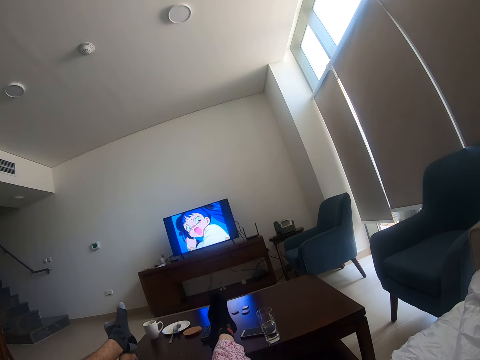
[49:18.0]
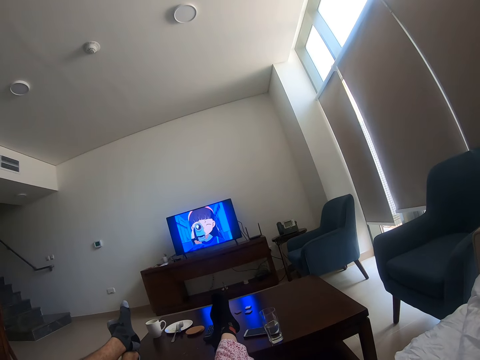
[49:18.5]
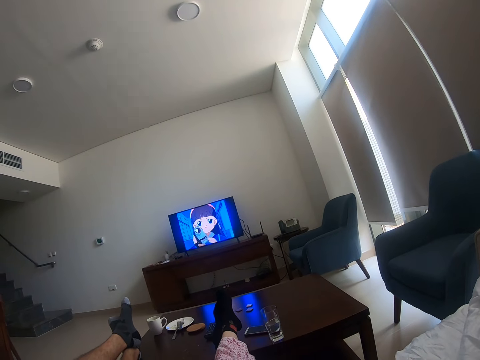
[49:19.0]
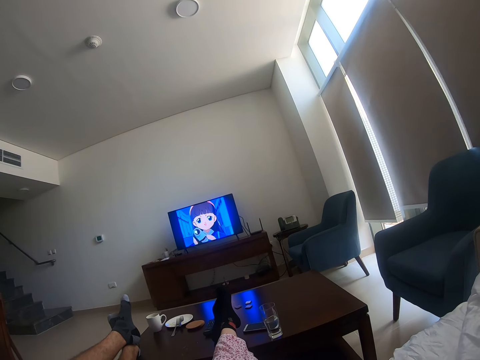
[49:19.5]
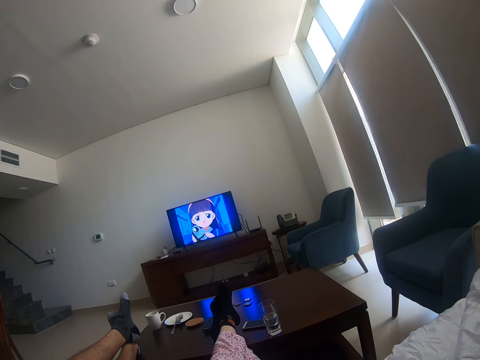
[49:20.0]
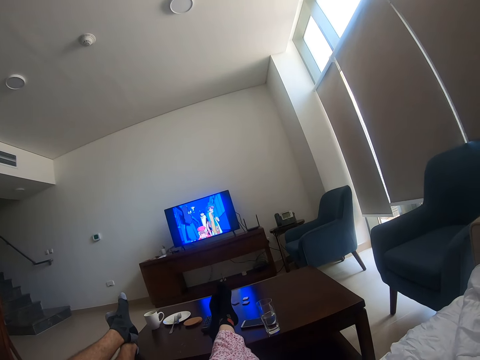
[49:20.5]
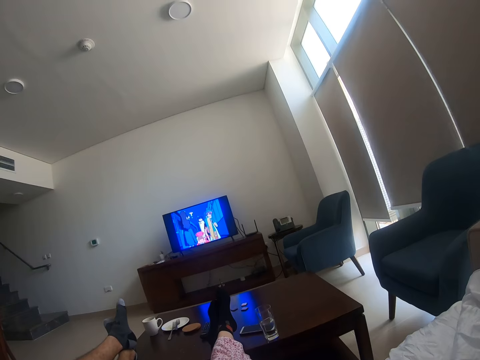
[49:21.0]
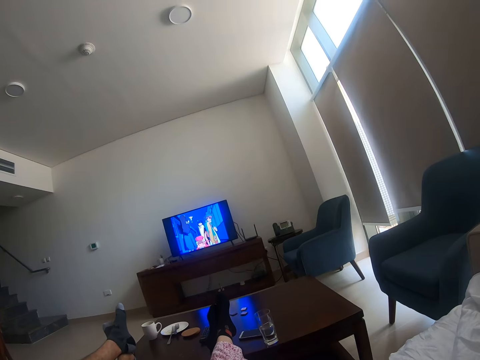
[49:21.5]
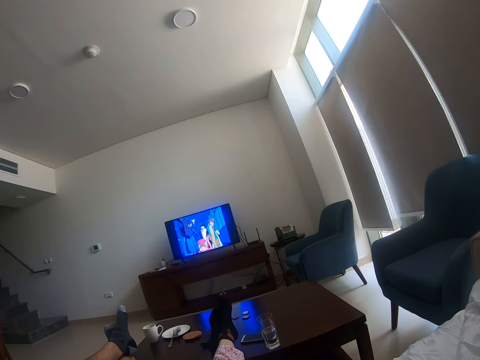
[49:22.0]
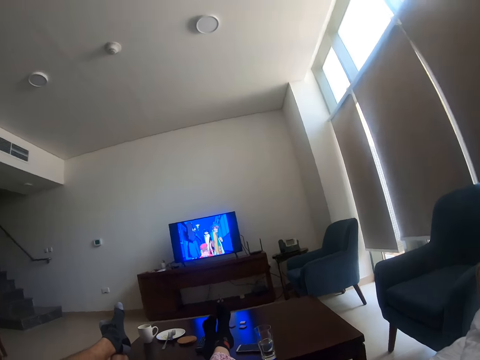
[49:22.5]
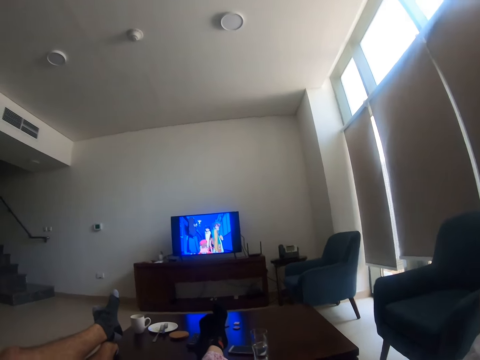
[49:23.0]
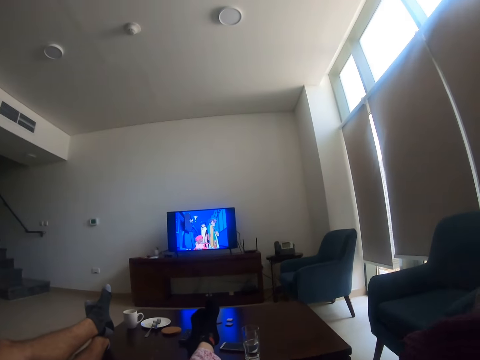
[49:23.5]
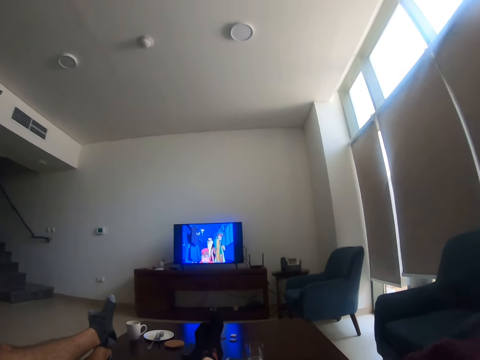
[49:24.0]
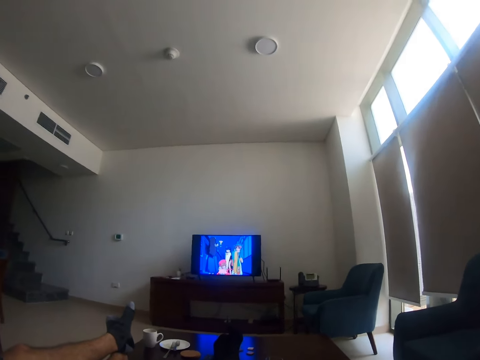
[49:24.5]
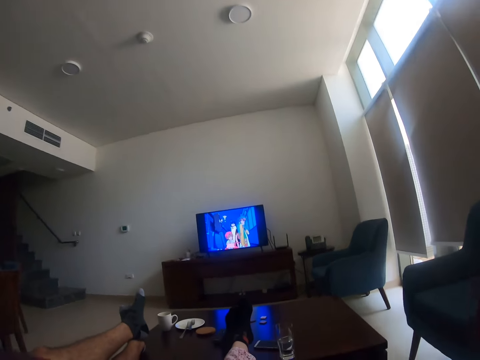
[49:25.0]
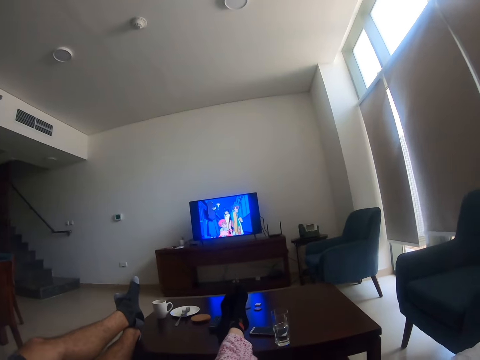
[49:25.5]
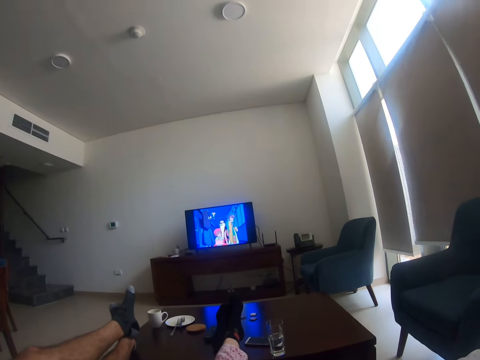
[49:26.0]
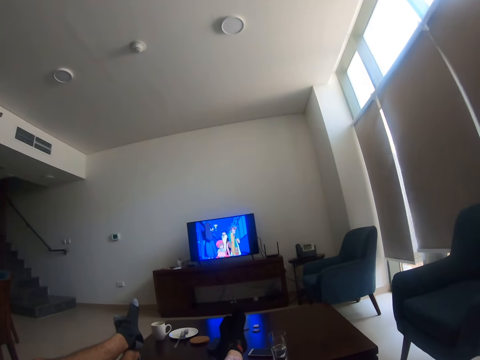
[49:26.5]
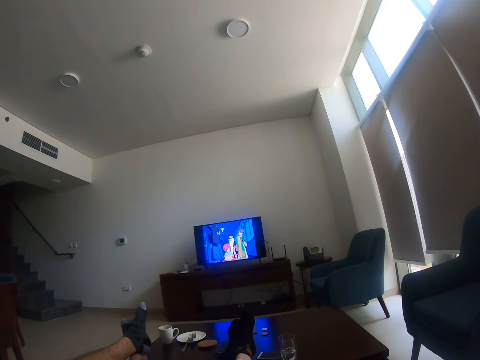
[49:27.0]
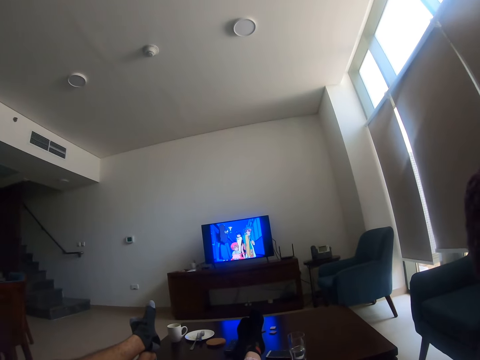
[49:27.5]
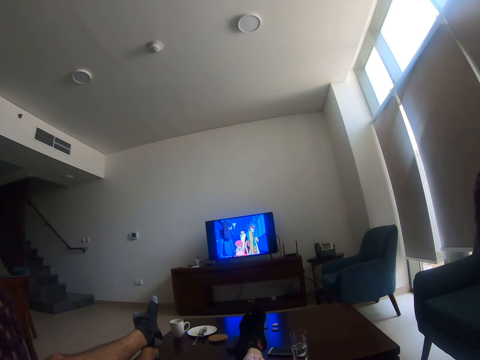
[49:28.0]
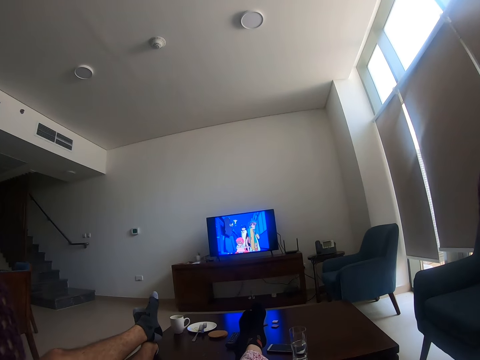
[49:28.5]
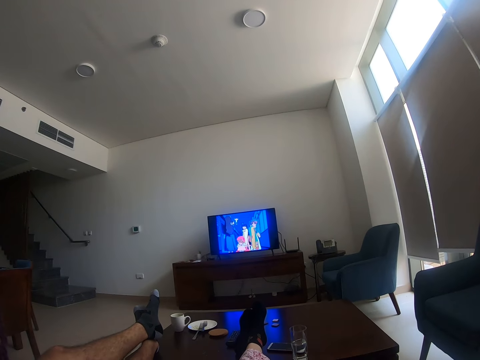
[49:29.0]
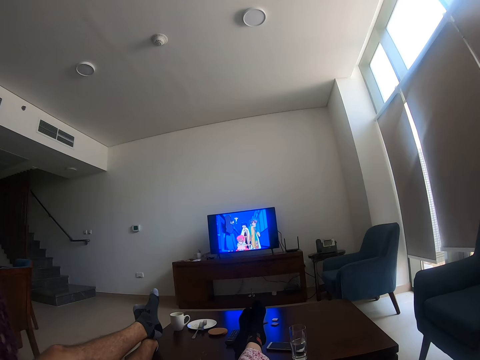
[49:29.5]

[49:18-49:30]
The camera wearer moves the legs.

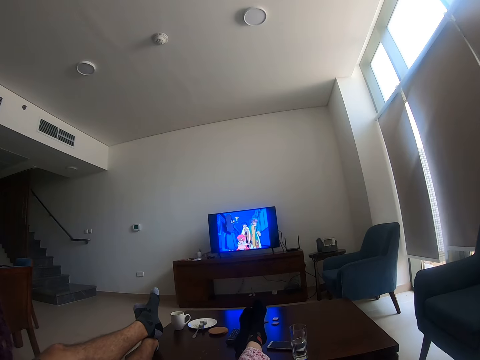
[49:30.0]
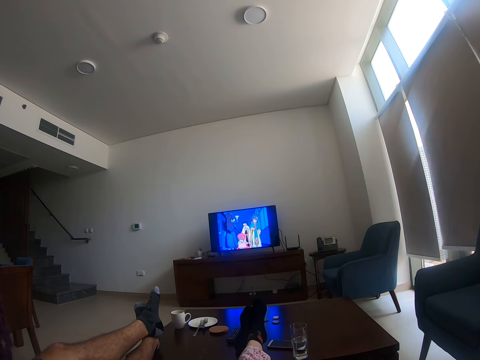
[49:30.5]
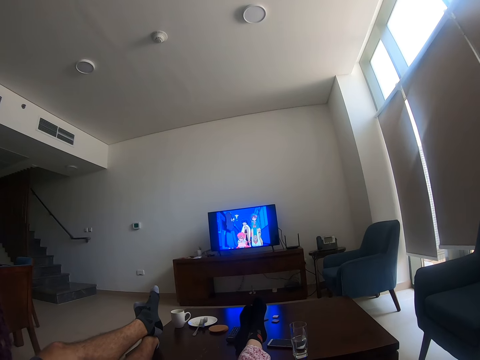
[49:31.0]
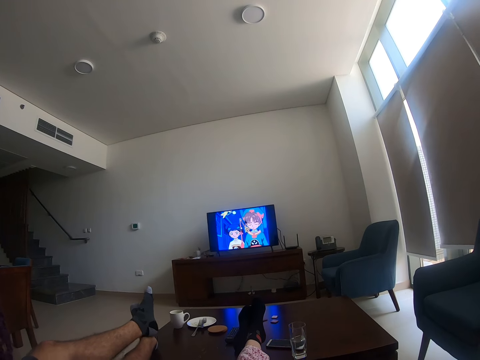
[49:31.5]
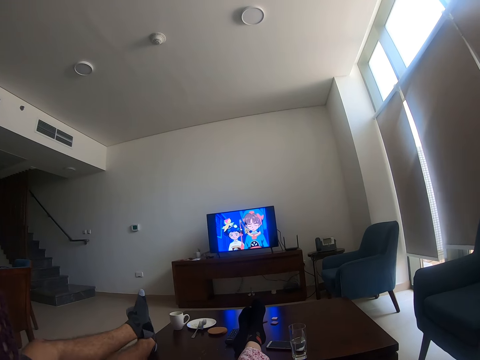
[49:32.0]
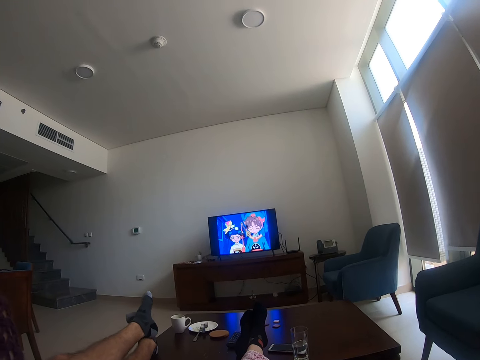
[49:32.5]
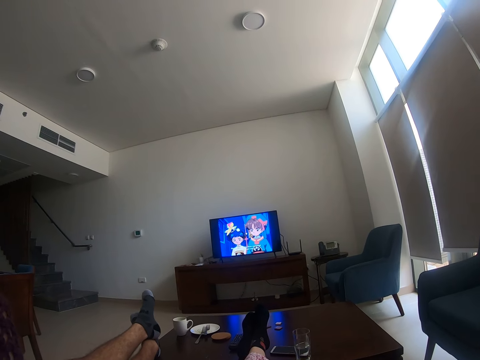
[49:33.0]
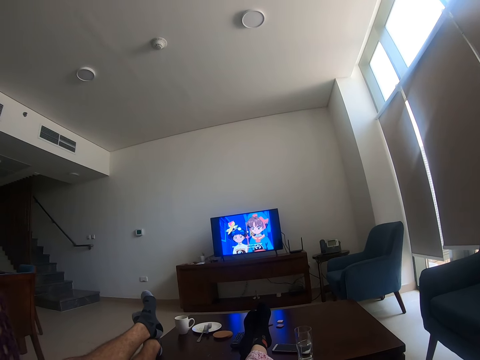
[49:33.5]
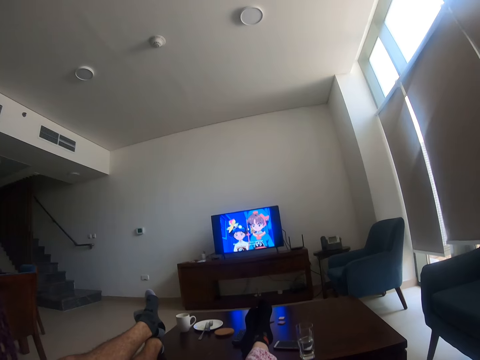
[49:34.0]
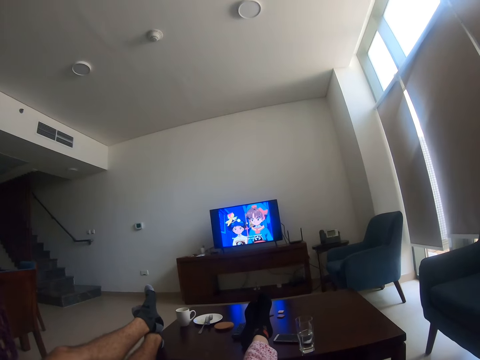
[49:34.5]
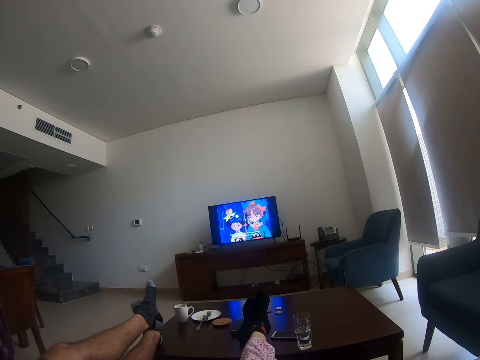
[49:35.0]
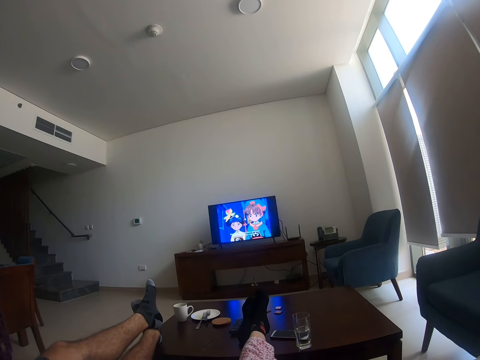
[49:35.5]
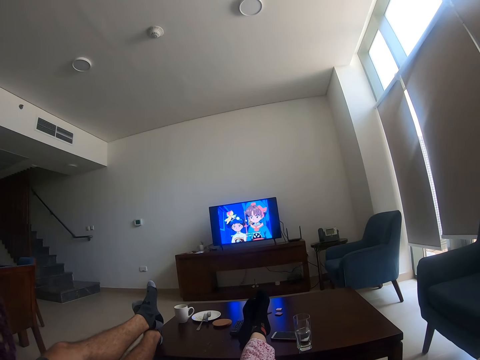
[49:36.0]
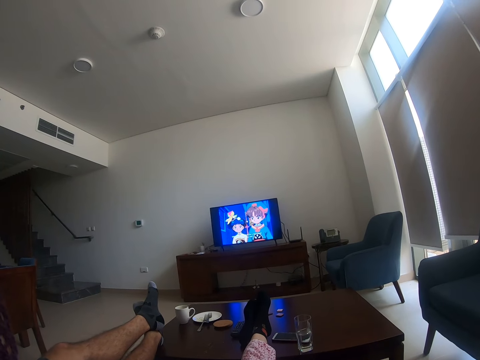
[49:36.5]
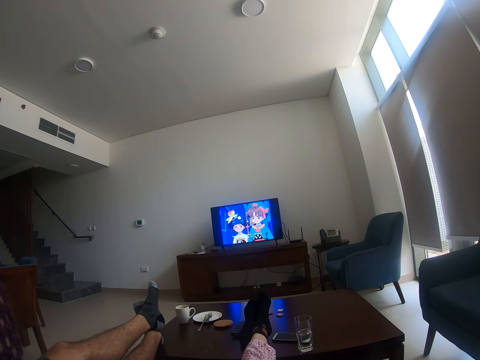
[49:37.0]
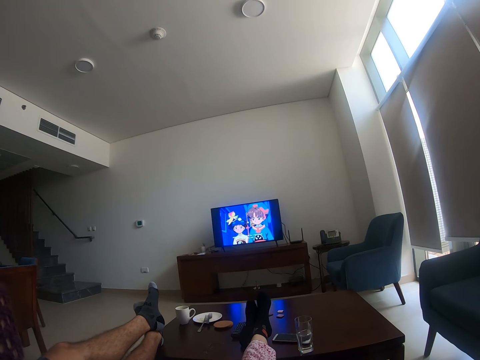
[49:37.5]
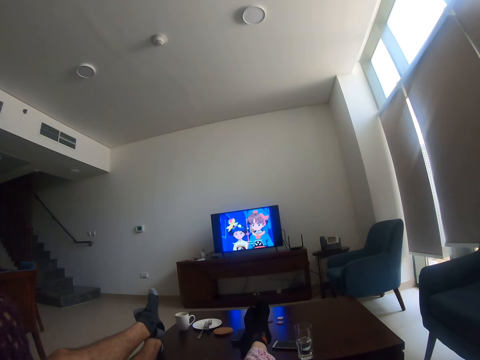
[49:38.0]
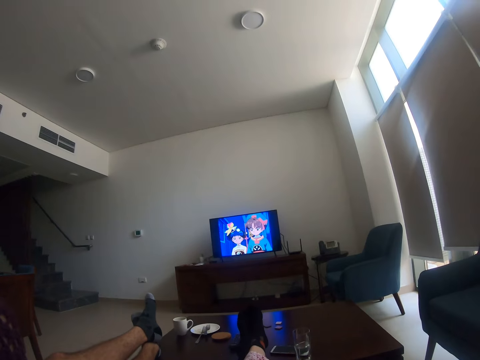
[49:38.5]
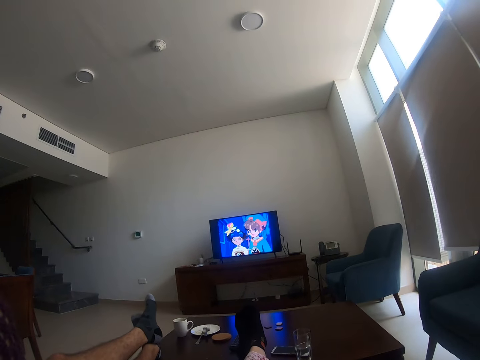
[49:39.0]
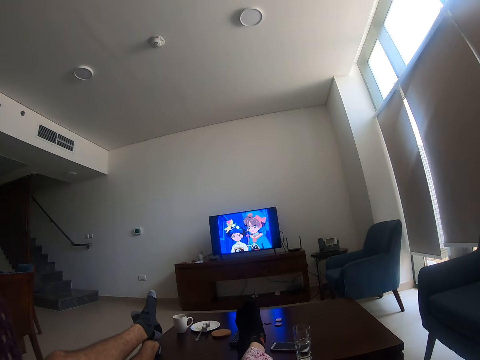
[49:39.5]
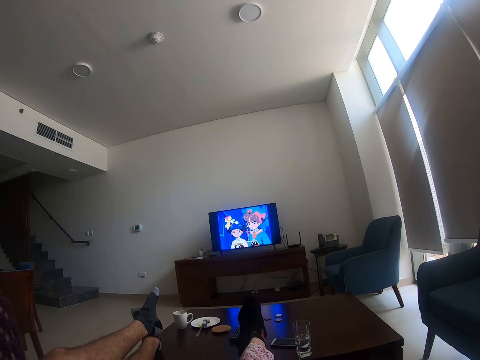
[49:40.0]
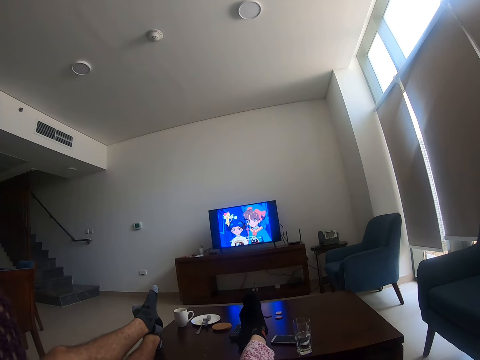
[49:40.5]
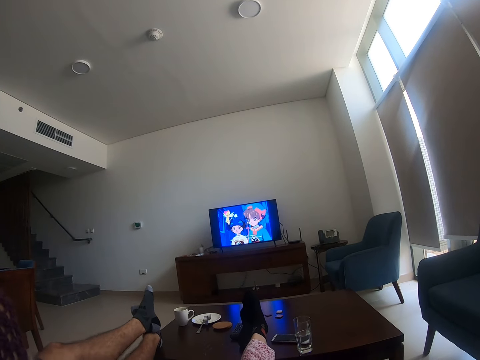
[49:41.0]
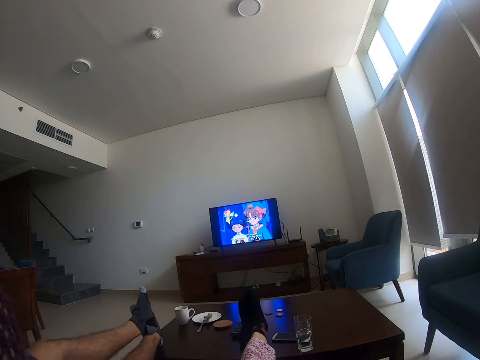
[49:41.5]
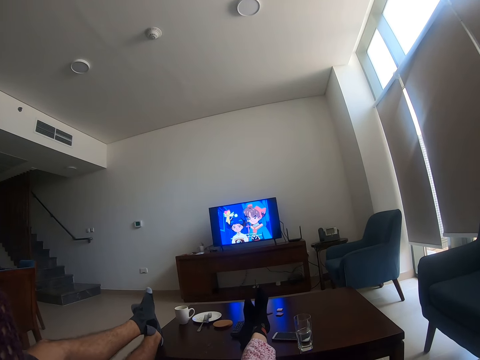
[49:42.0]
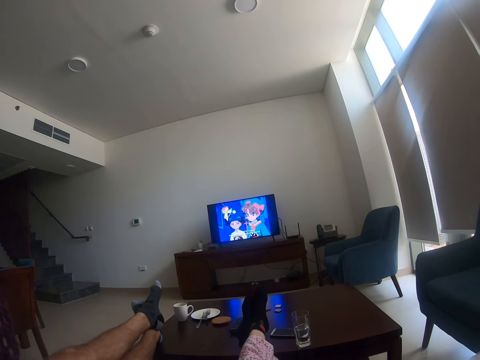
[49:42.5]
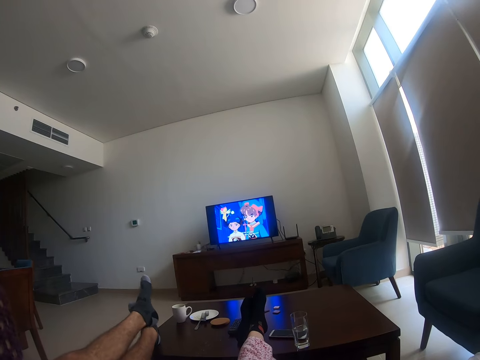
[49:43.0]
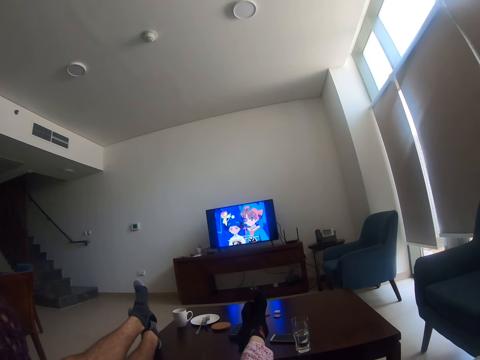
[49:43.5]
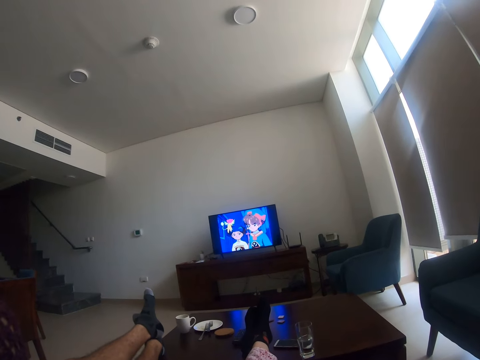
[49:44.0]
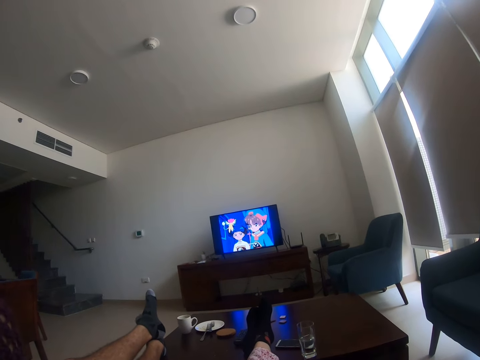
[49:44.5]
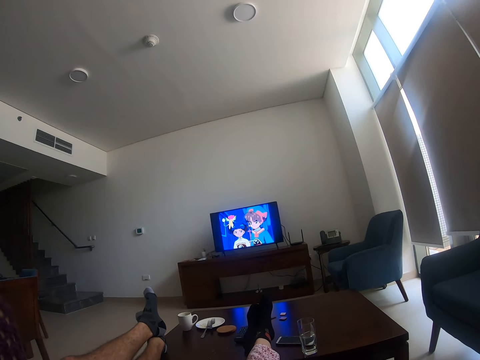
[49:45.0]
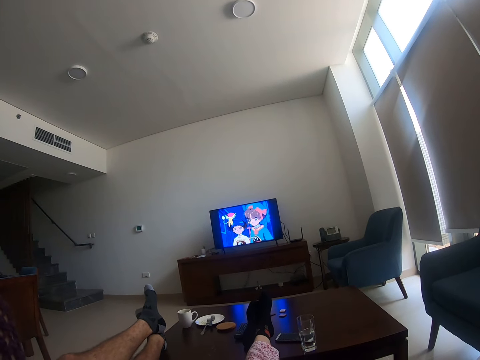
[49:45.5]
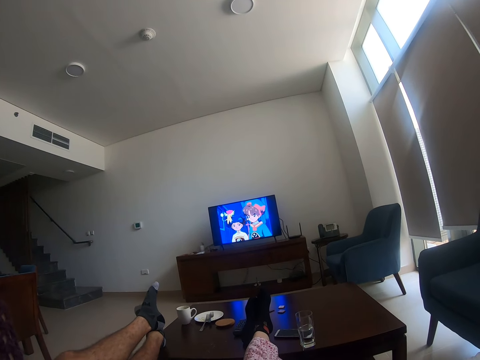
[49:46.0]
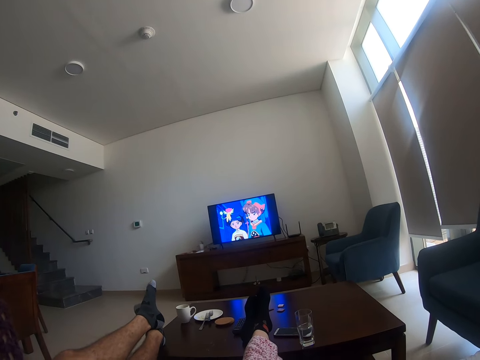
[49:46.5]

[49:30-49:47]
A man moves the legs. The man moves the legs again.
